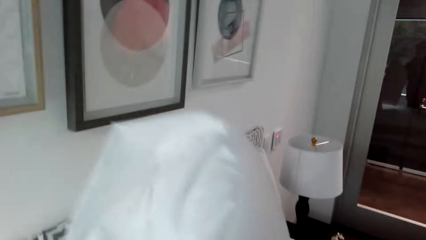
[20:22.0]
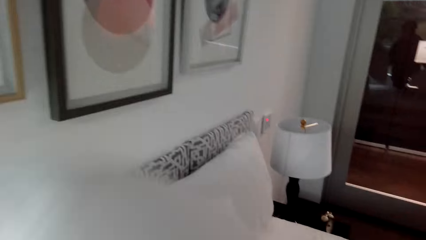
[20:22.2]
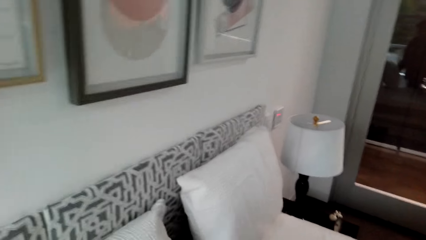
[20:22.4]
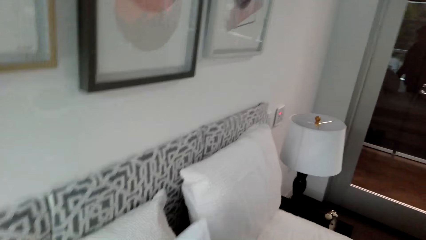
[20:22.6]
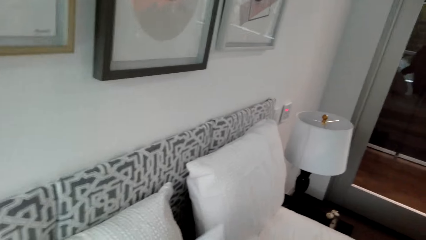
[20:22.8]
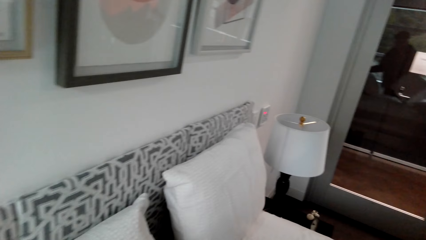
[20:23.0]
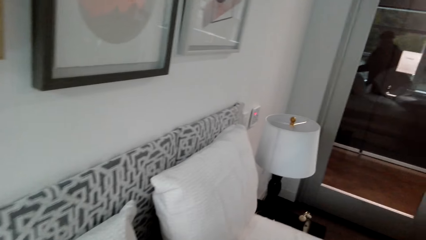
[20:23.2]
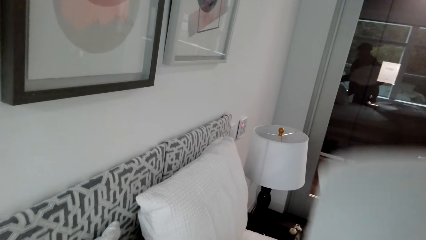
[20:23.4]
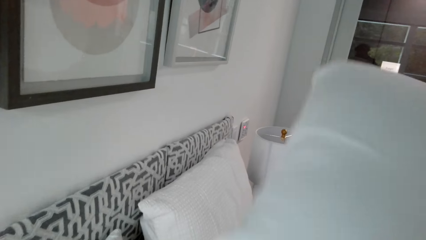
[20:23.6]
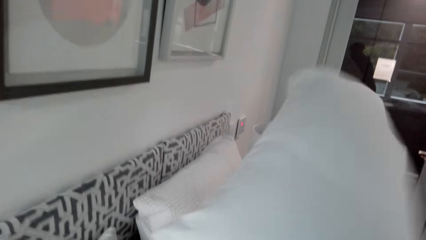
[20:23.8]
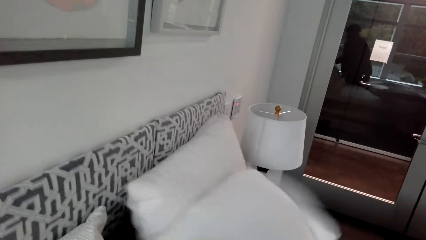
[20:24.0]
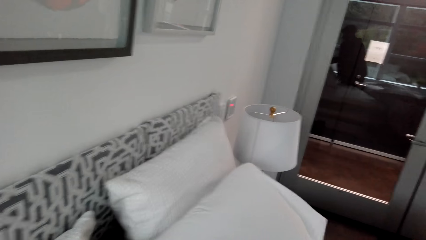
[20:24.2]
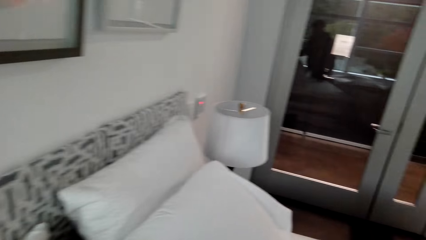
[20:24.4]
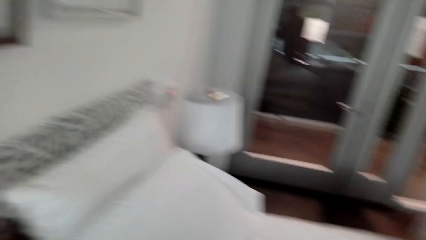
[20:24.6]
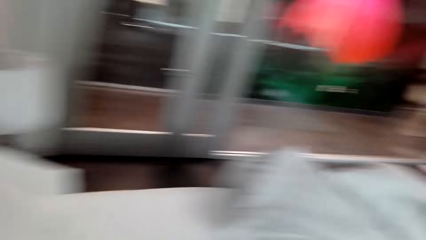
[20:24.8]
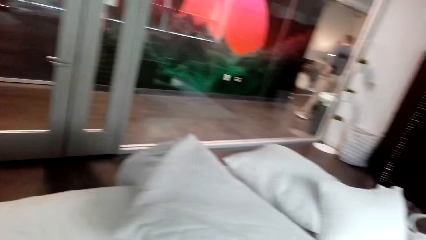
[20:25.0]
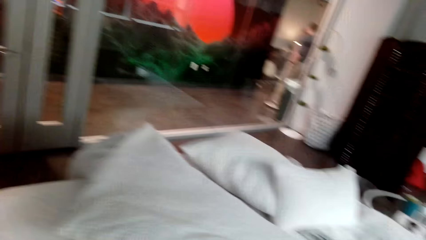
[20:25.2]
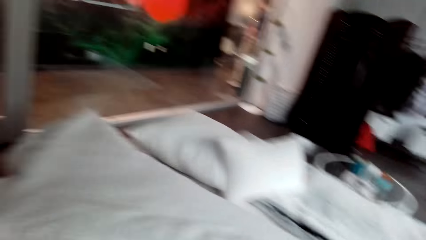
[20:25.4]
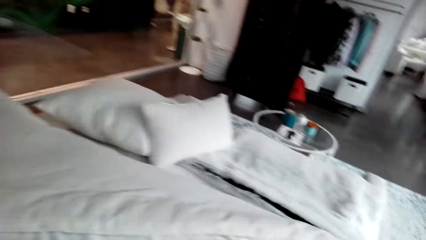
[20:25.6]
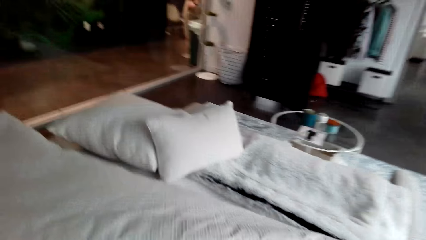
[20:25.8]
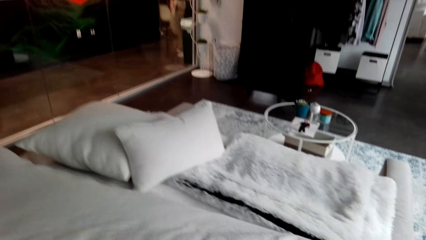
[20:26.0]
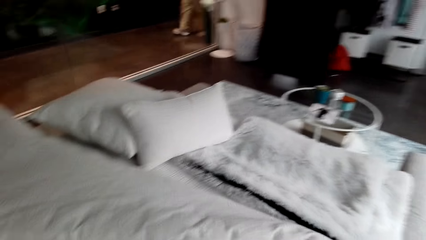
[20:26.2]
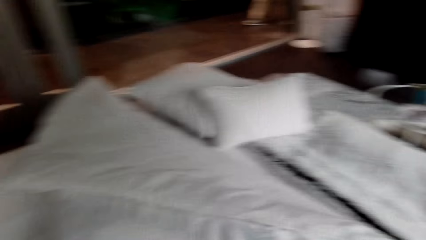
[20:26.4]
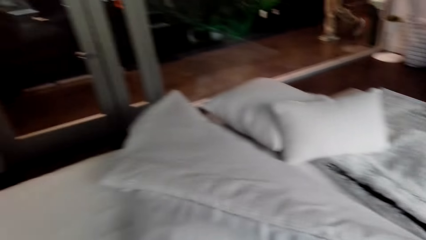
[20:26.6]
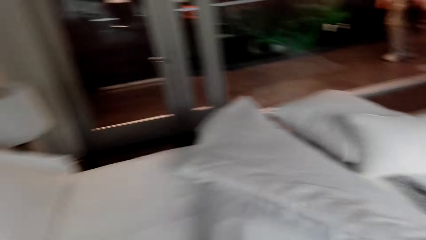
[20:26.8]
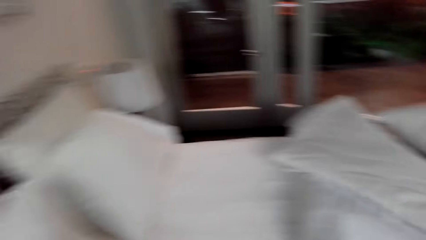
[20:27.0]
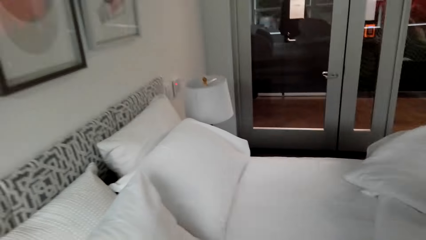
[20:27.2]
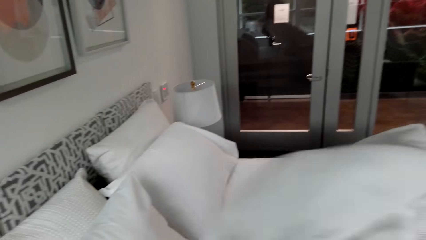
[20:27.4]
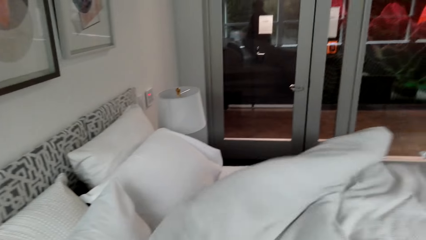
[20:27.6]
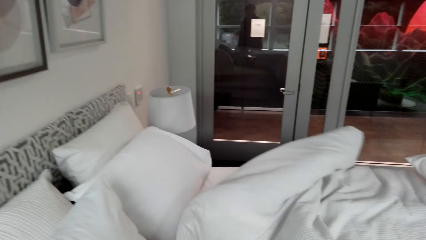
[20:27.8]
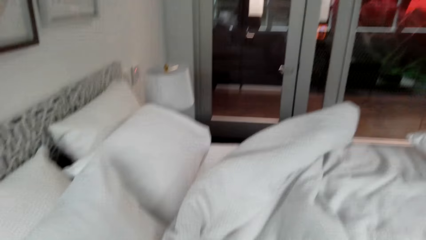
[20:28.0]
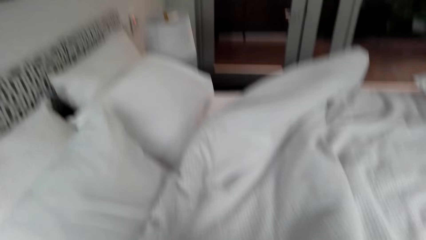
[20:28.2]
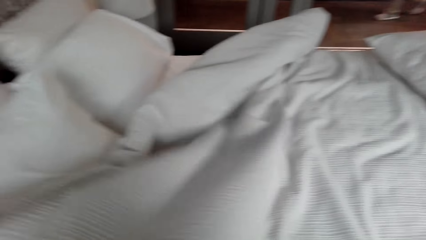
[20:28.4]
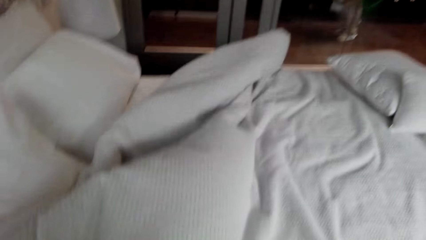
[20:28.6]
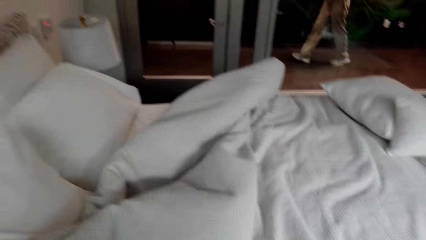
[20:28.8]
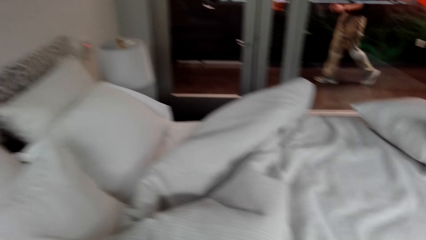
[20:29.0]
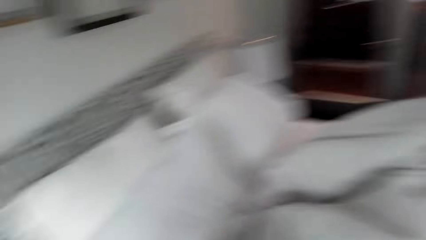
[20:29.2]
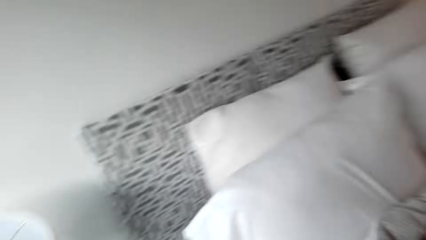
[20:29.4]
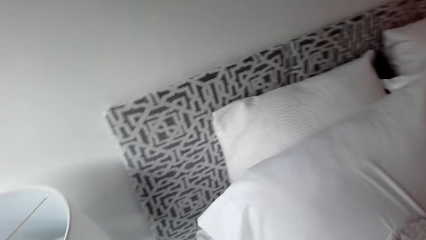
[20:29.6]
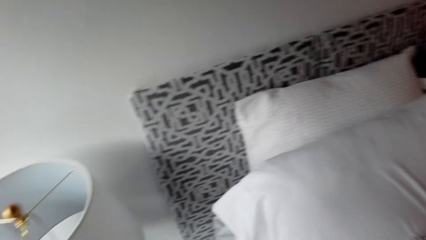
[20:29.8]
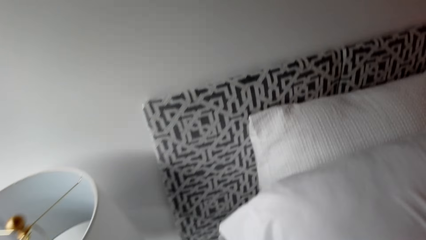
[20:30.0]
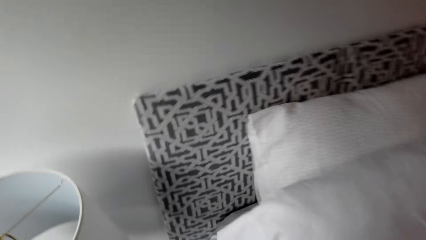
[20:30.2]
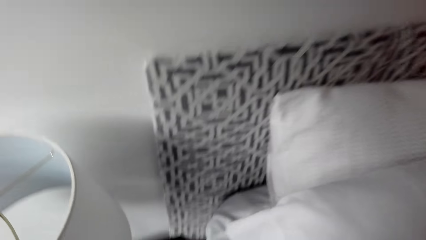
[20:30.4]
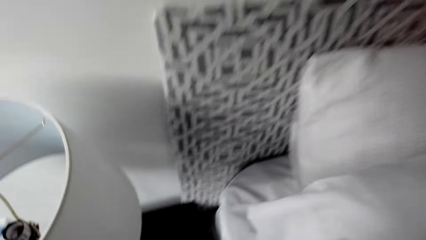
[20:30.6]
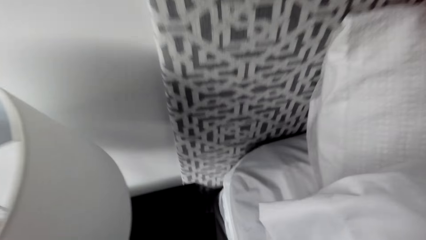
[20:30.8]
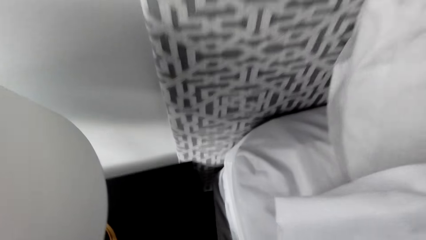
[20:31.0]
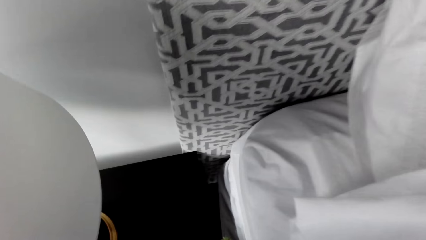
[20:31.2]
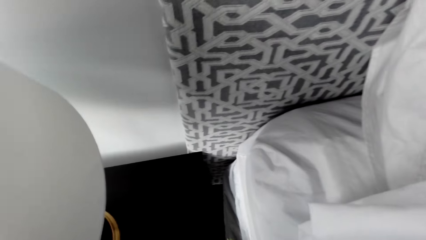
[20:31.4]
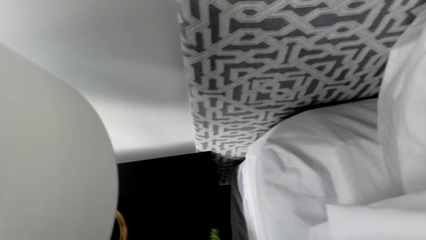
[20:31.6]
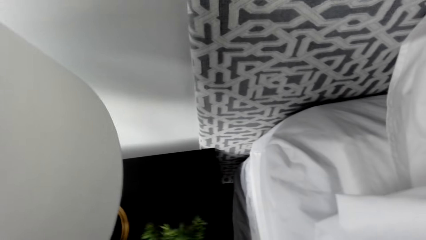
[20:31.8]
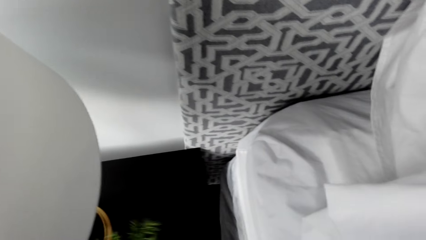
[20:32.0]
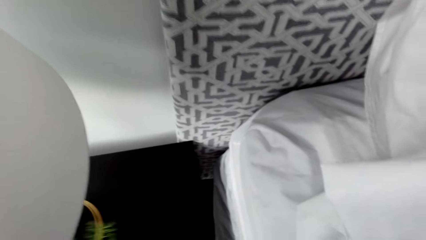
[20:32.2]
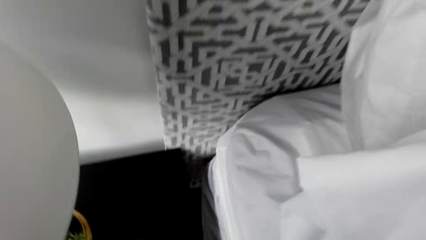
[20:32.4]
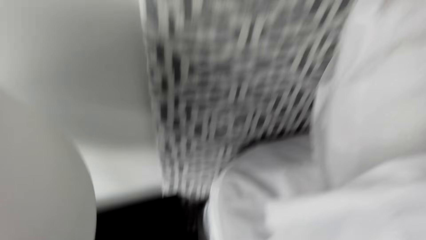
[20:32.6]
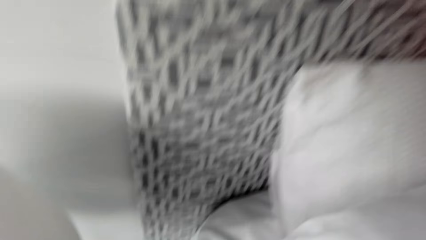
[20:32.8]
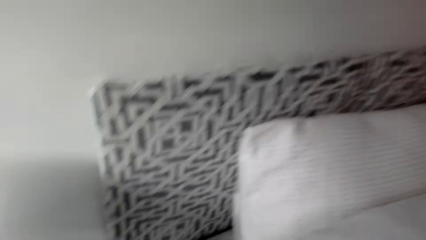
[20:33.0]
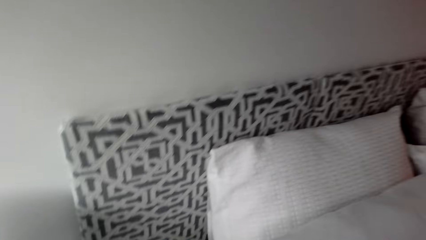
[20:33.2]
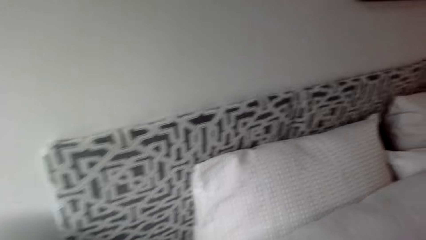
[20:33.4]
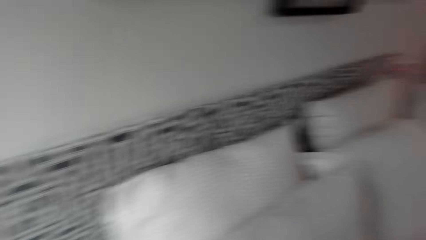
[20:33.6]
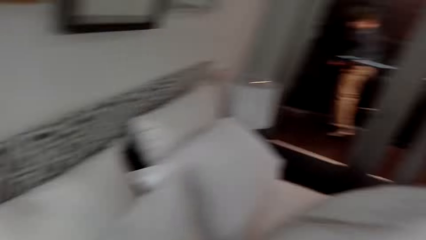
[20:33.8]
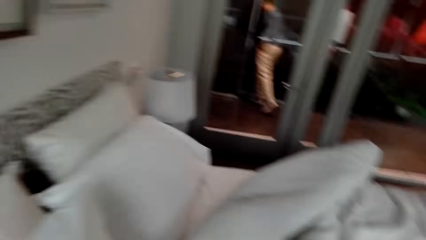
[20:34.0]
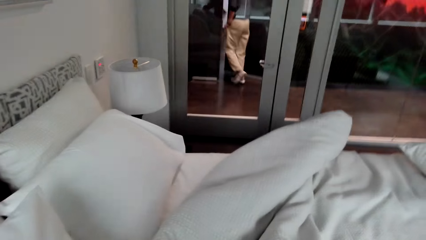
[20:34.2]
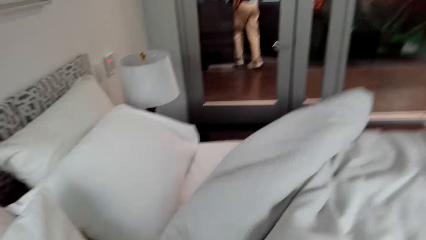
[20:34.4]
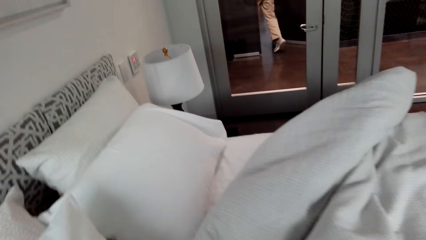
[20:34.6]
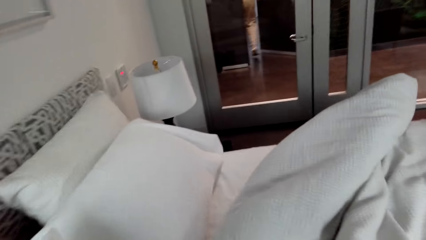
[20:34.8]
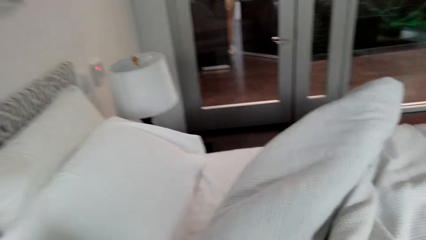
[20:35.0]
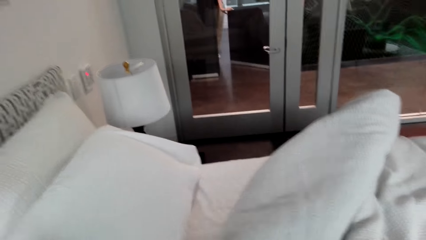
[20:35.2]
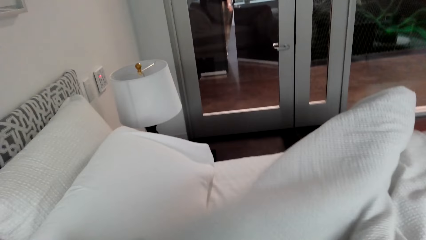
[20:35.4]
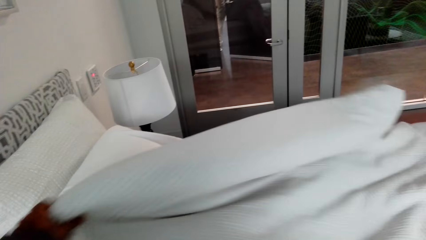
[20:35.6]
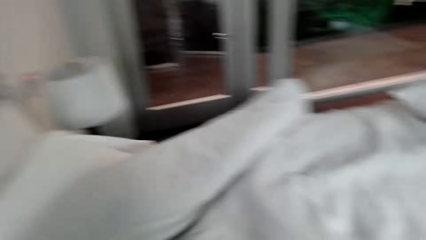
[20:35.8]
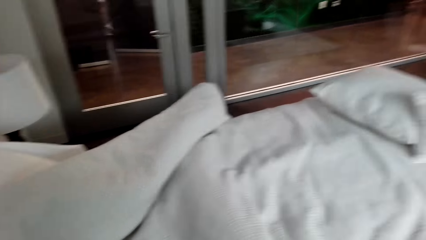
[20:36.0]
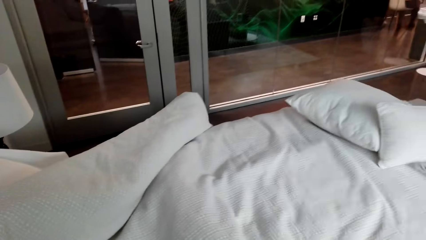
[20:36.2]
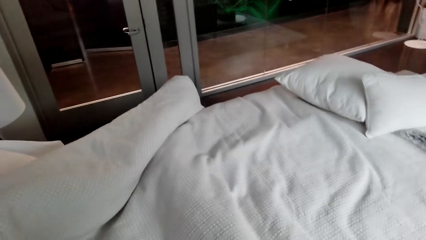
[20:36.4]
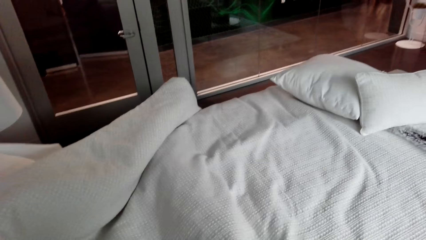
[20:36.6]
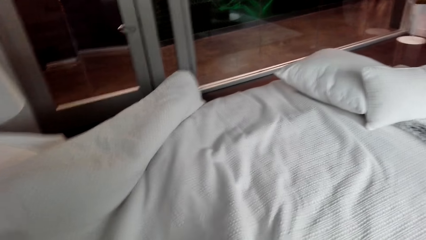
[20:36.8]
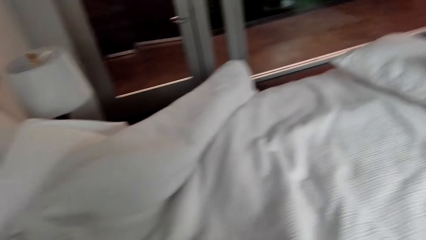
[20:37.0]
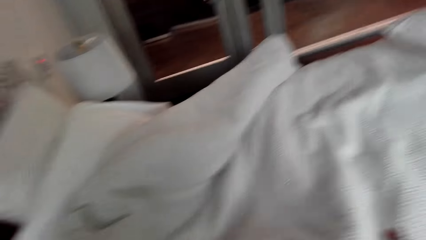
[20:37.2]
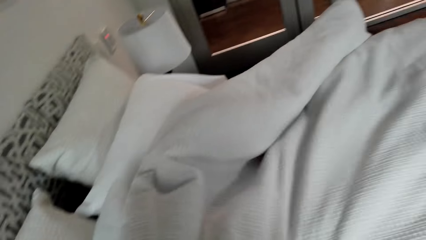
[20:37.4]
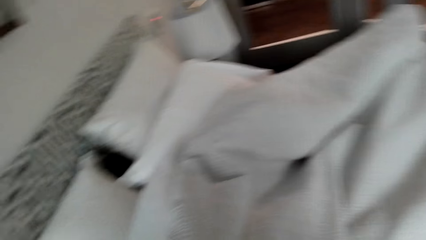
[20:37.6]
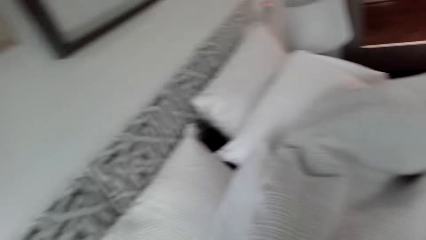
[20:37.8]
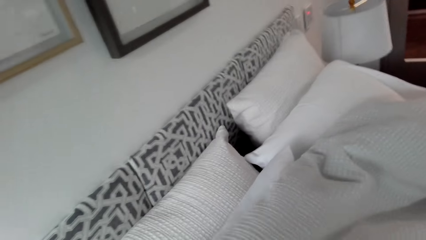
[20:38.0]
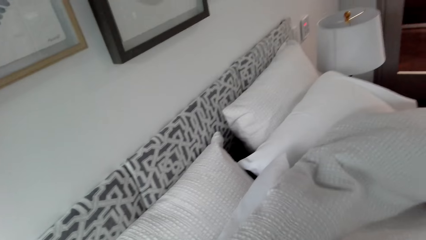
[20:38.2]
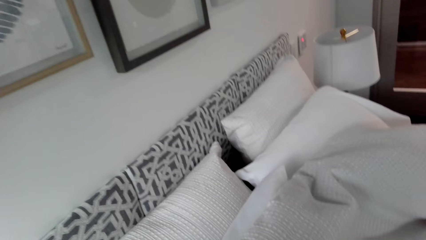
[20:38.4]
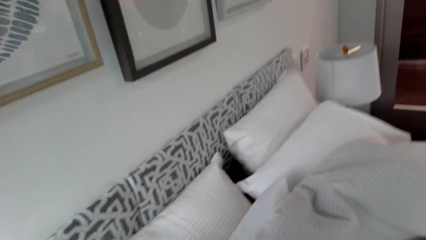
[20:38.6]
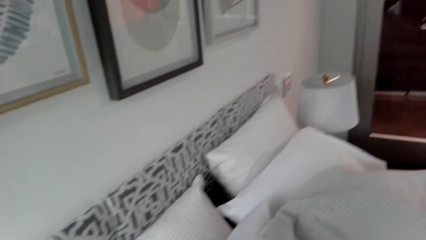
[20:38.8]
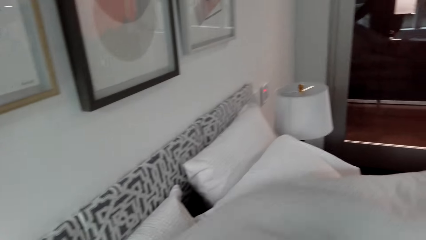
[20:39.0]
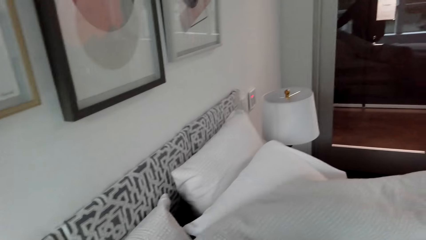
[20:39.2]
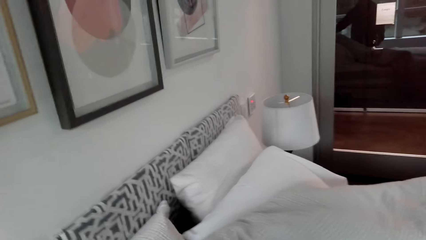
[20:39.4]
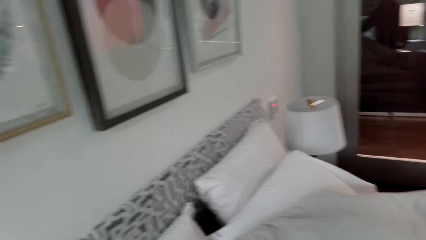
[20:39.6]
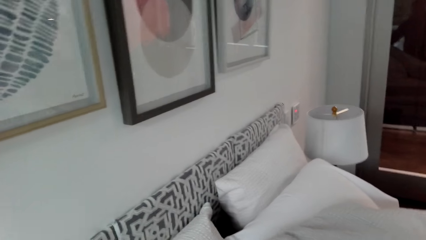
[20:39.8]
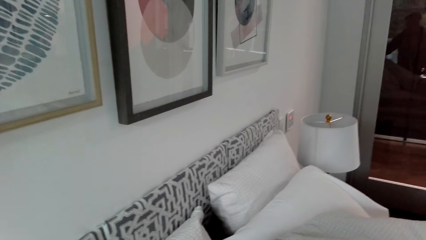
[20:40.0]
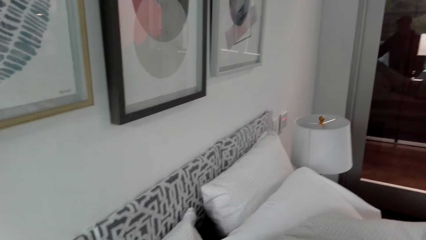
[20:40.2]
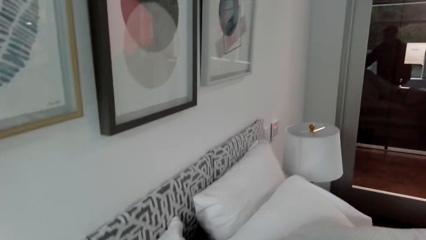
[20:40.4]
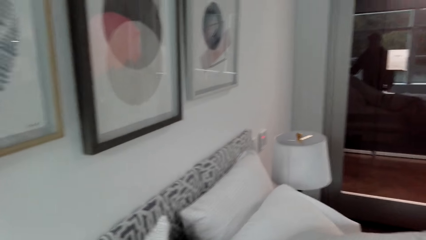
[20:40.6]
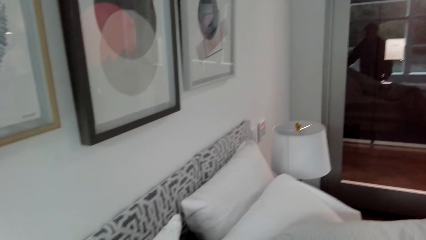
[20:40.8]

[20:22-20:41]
The camera wearer arranges pillows on the bed. They straighten the duvet. They spread the bed.
